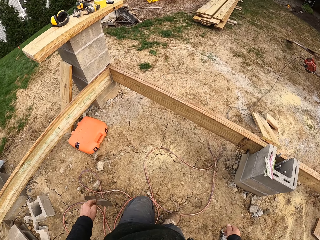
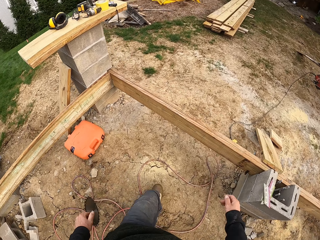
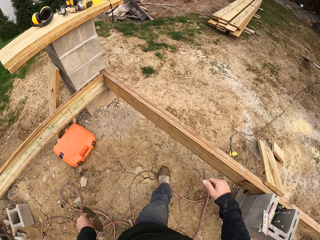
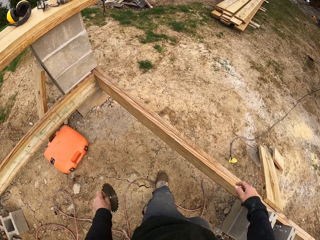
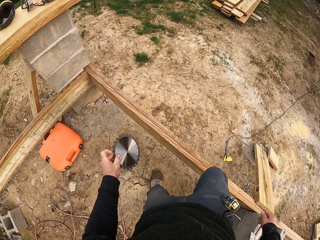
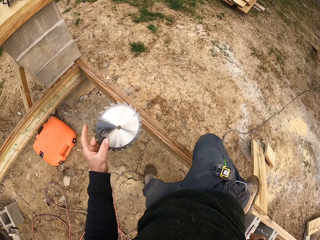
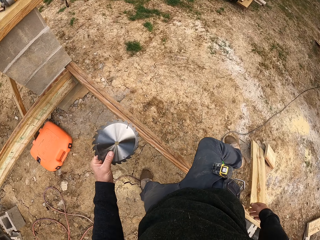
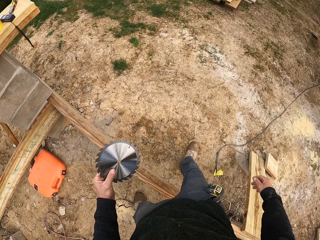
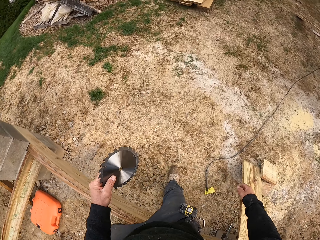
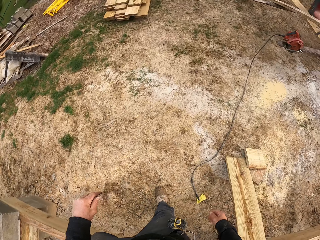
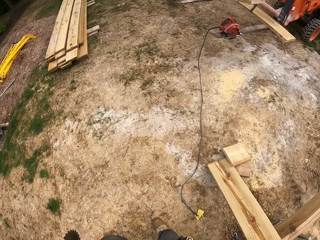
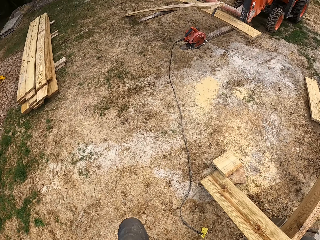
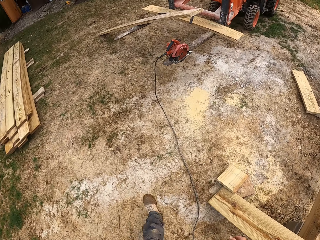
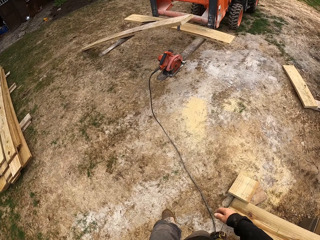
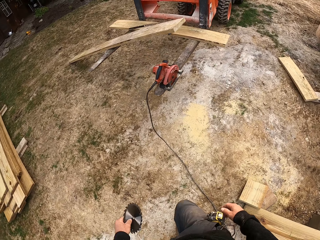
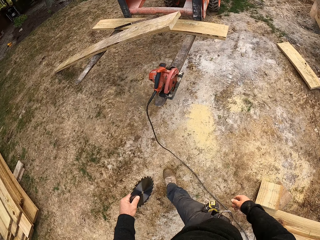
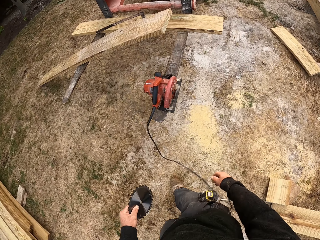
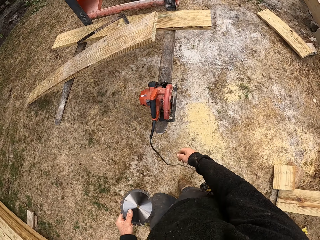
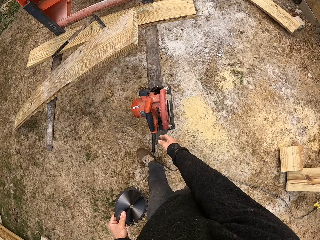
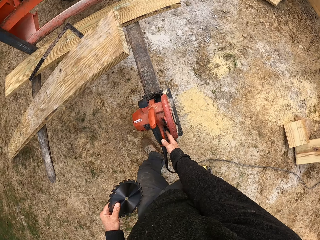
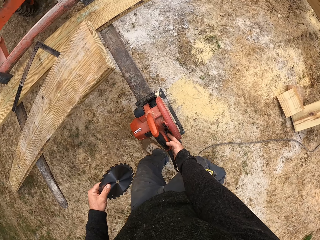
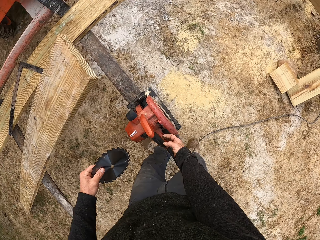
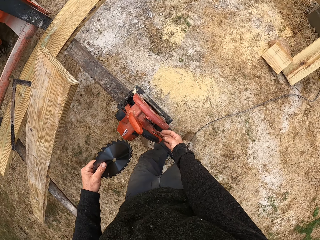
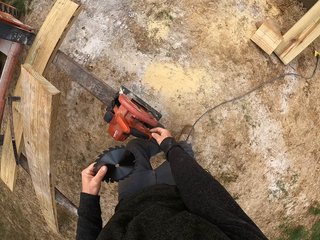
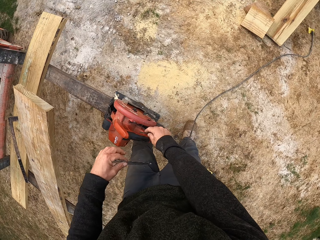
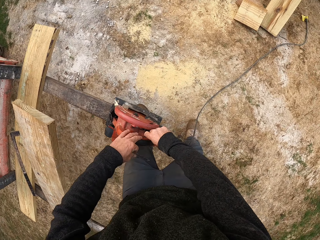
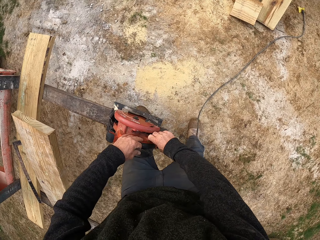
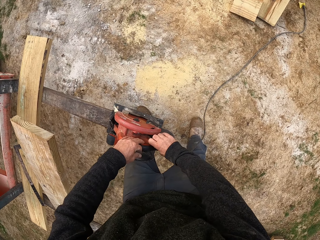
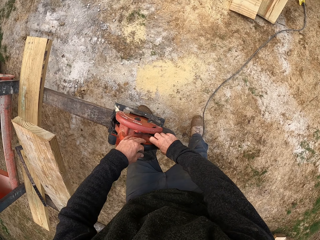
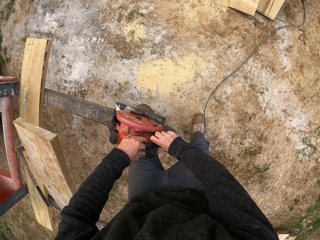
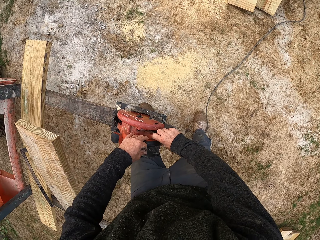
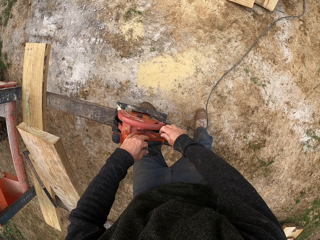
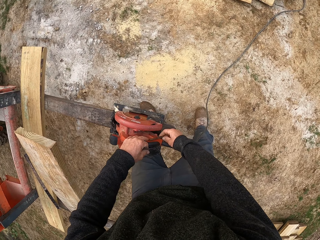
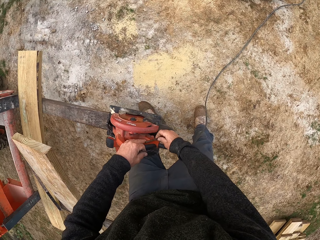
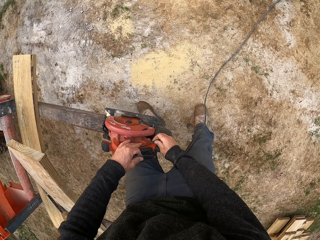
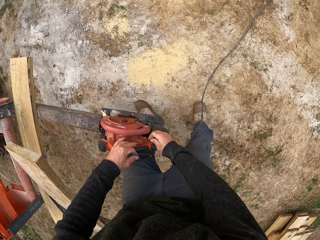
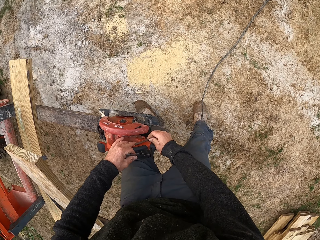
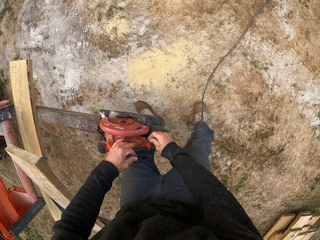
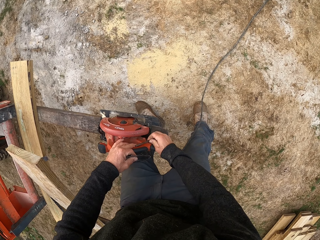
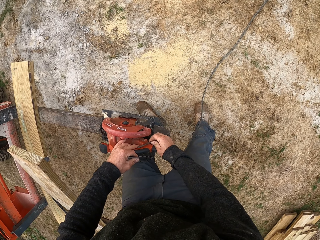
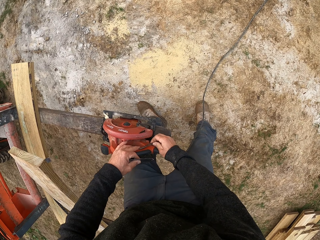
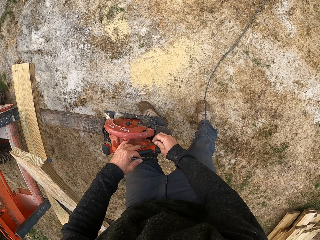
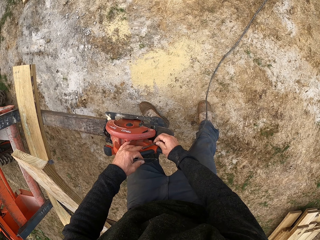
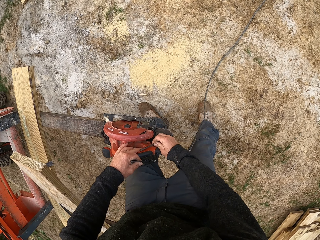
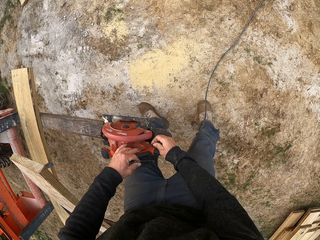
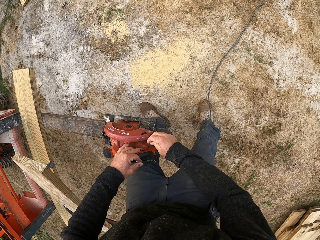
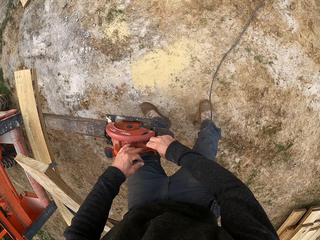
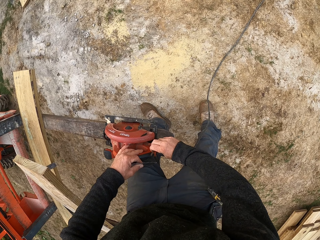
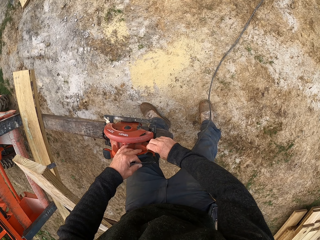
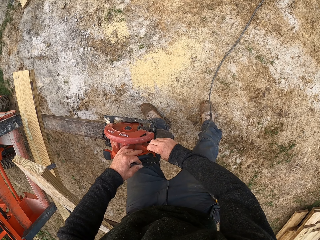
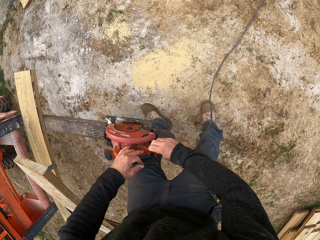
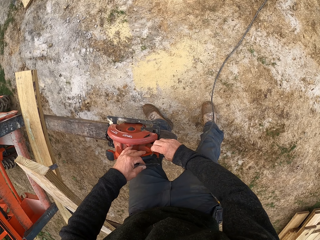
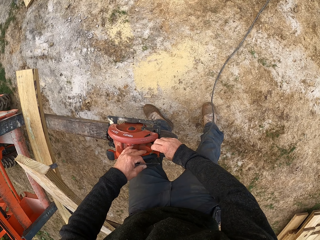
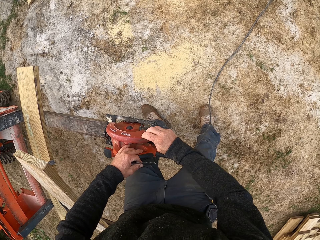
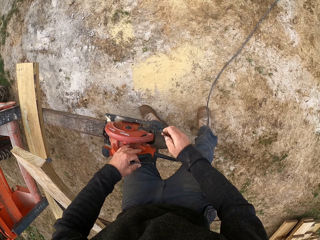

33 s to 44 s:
The camera wearer walks in the construction site. They pick up an L-shape wrench on the wood cutter. They unplug the cable.

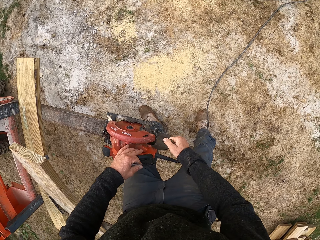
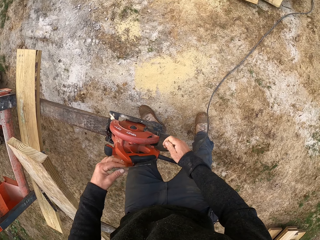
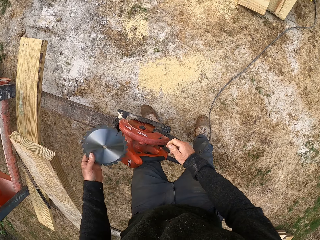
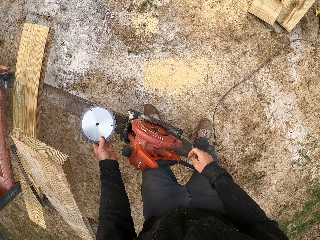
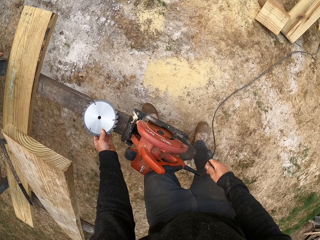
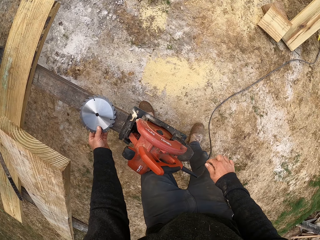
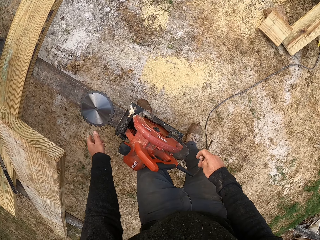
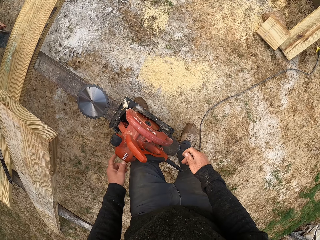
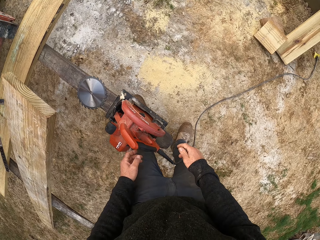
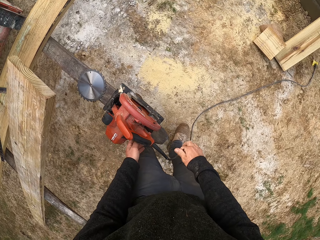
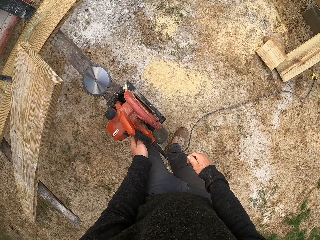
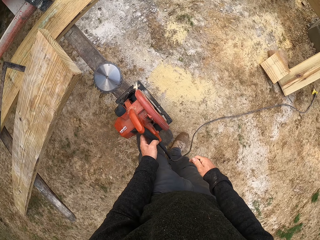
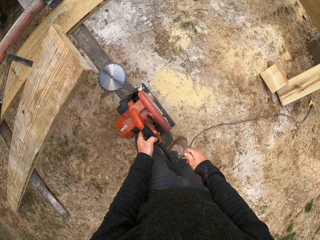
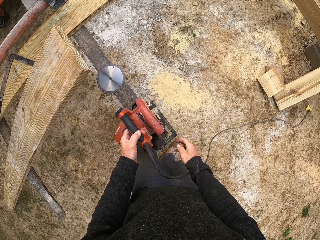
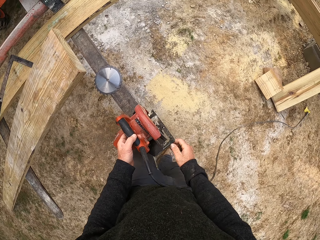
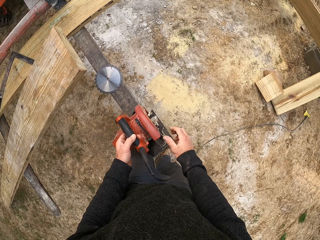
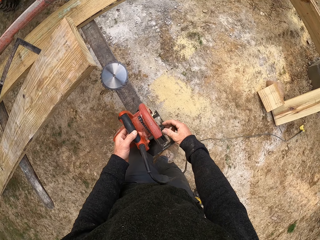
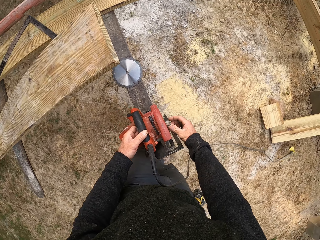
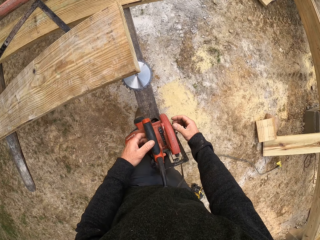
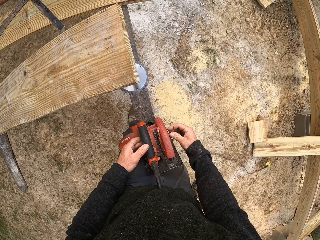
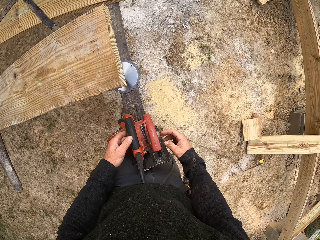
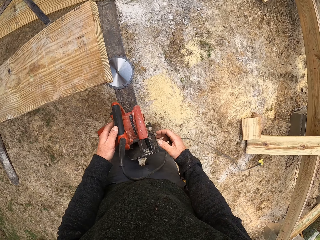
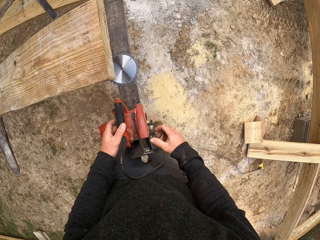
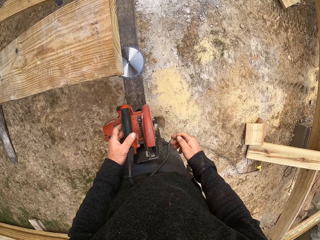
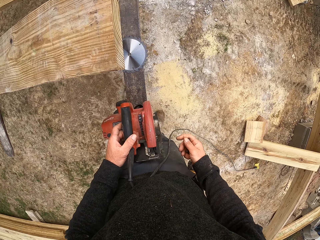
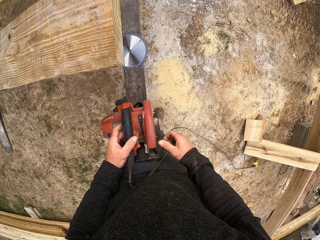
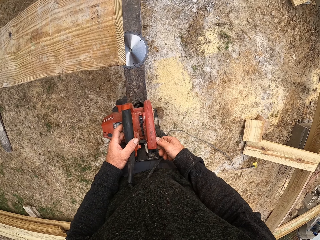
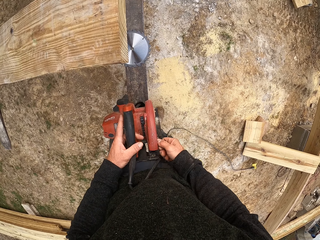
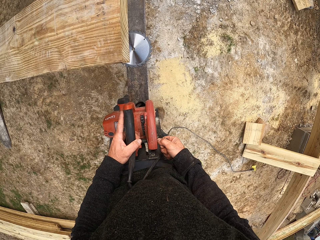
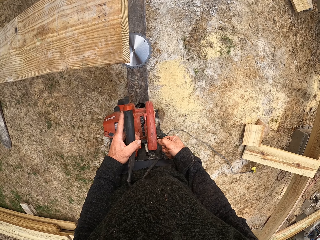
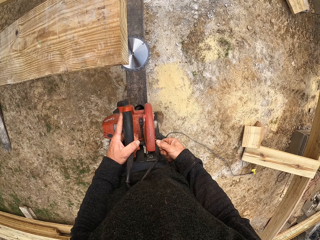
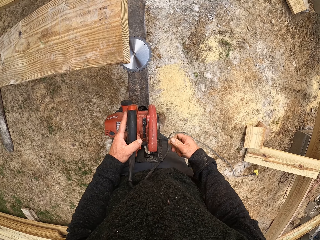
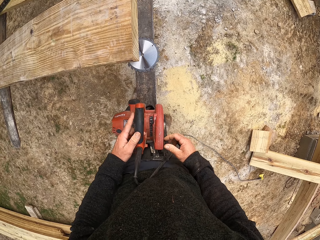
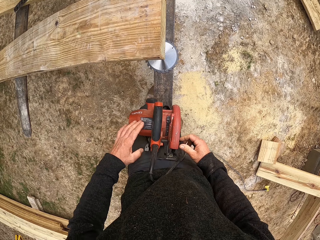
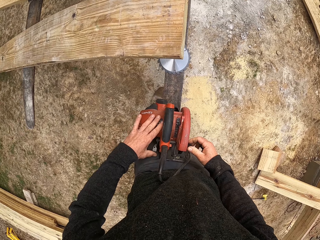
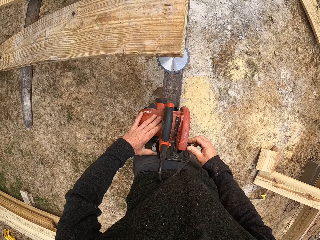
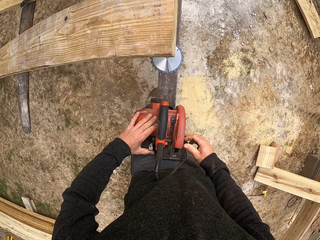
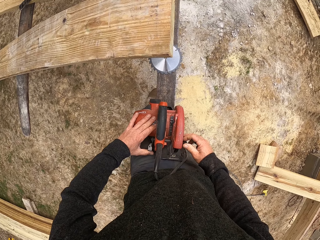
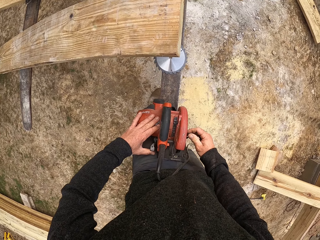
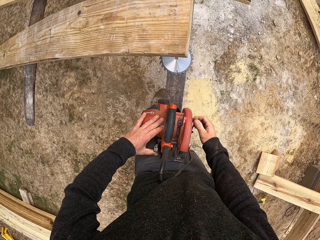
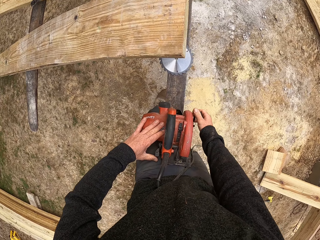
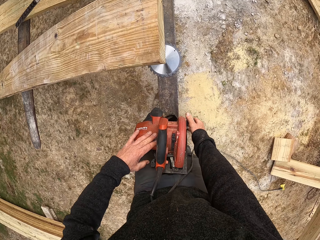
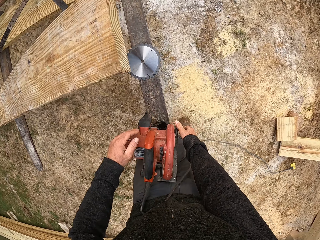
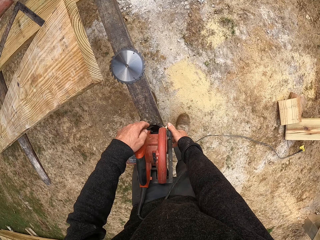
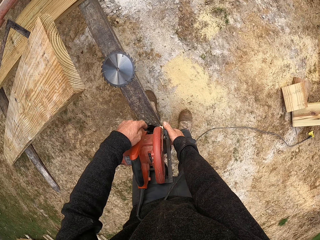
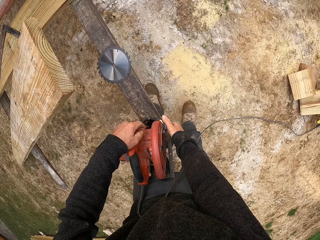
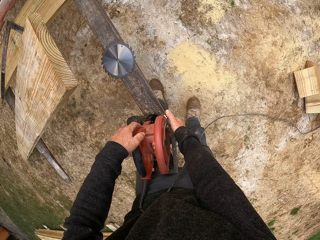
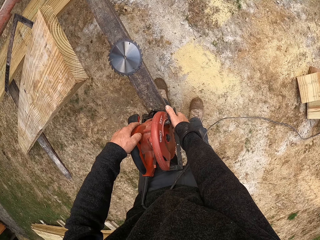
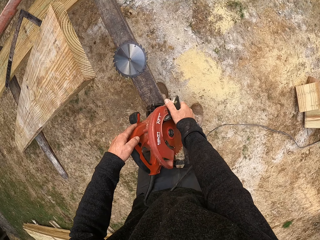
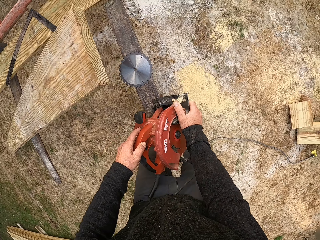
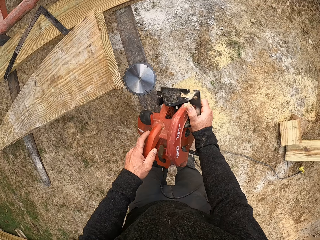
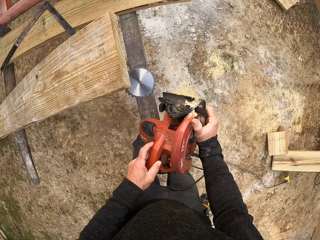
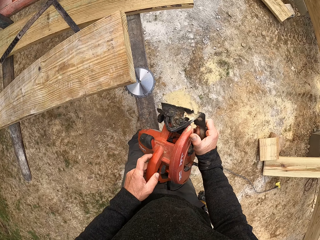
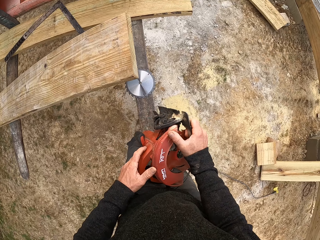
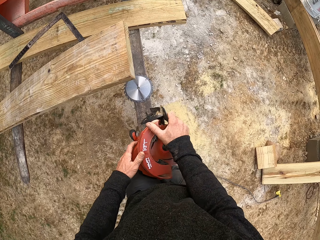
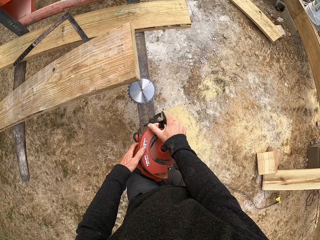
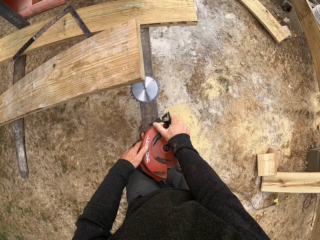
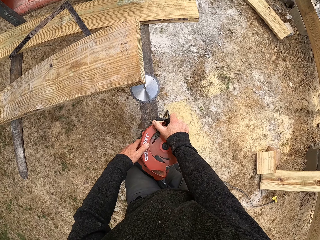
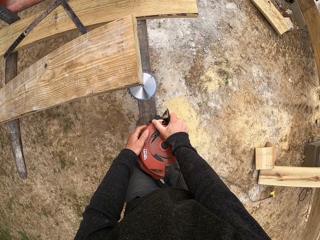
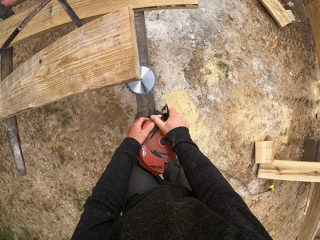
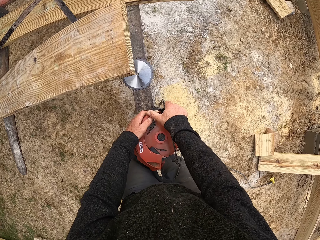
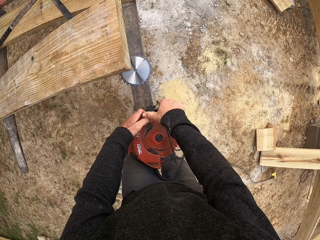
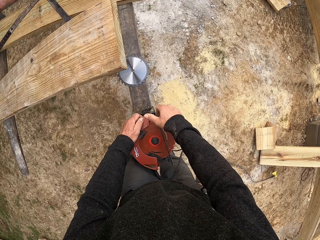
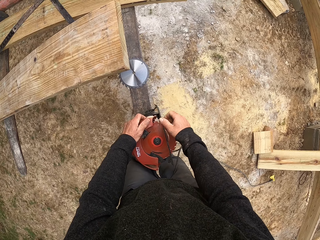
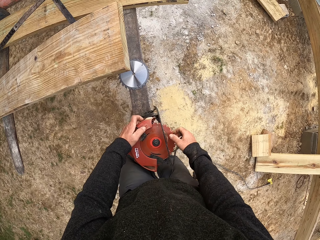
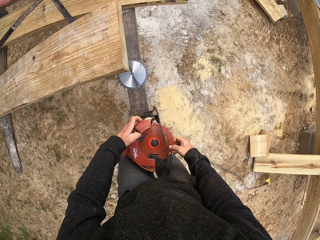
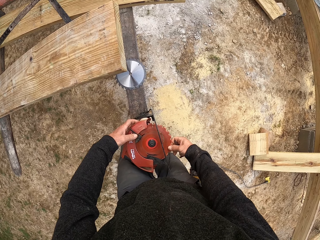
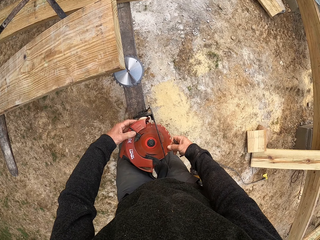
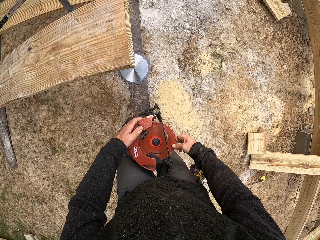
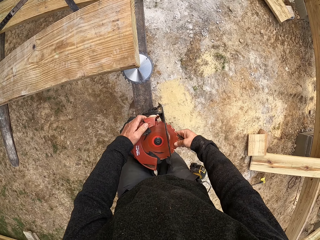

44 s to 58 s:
The camera wearer places the blade on the truck fork. They operate the circular saw wood cutter. They turn the cutter on the truck fork. They hold the wood machine. They operate the cutter.
